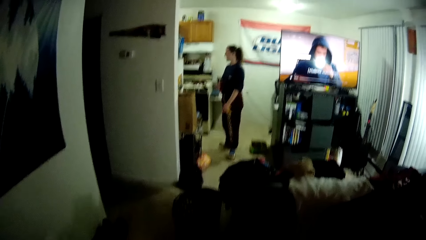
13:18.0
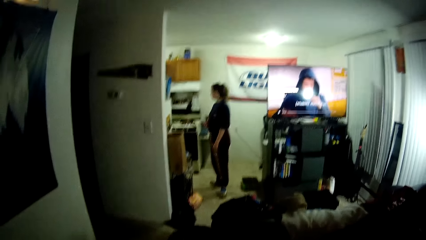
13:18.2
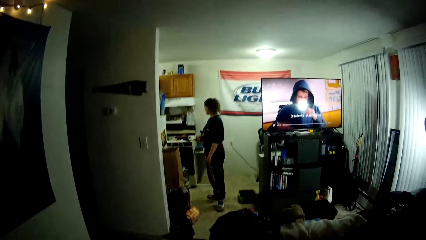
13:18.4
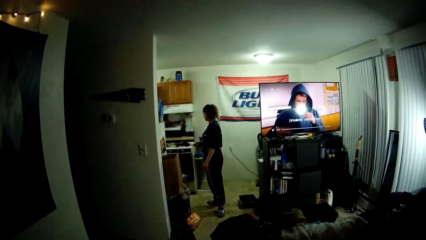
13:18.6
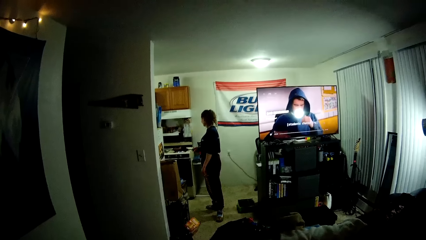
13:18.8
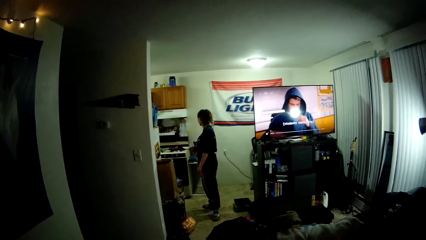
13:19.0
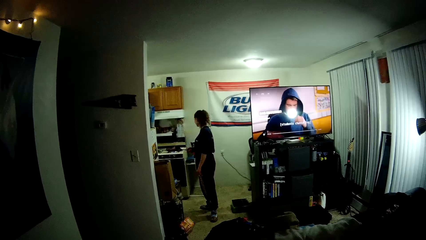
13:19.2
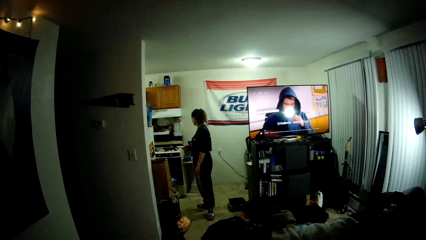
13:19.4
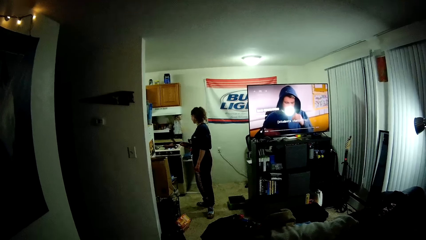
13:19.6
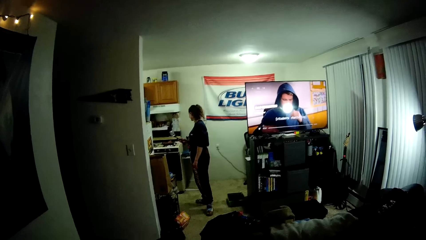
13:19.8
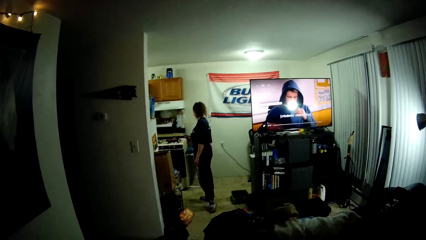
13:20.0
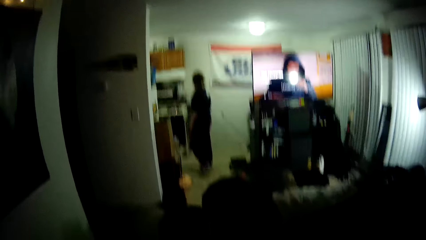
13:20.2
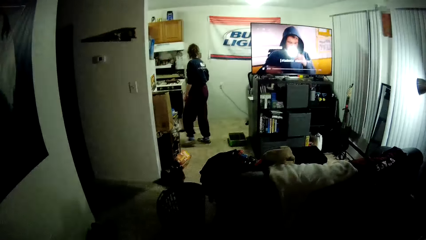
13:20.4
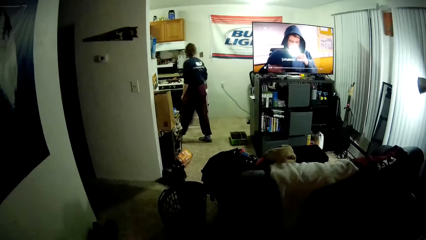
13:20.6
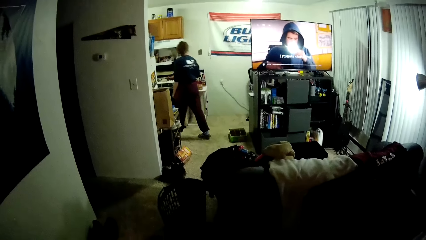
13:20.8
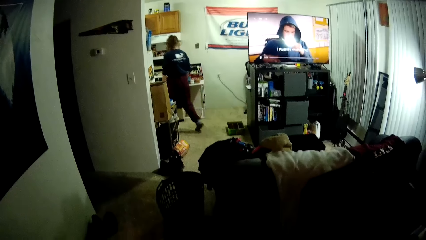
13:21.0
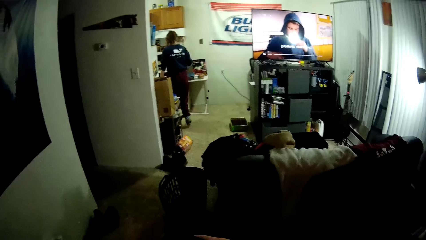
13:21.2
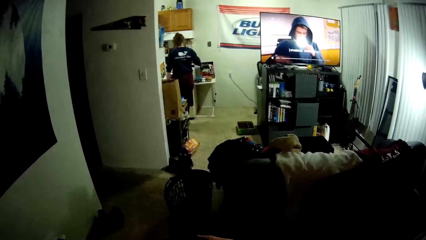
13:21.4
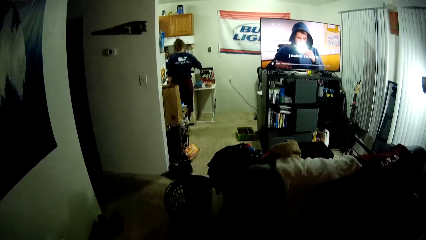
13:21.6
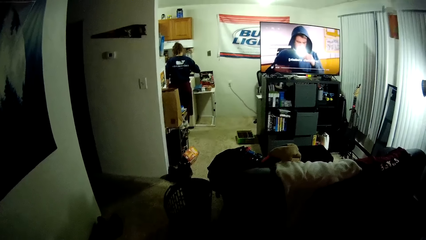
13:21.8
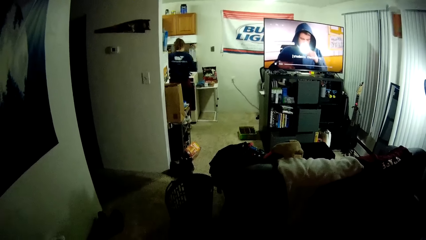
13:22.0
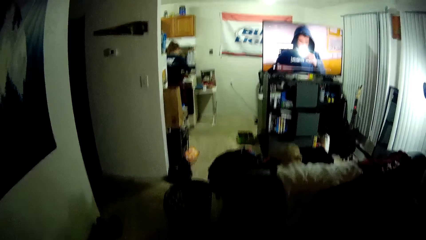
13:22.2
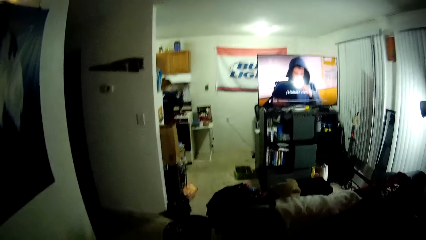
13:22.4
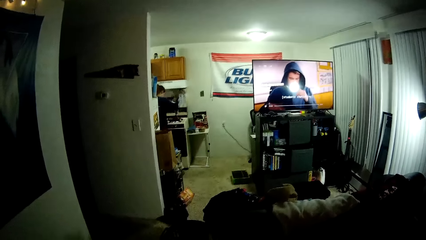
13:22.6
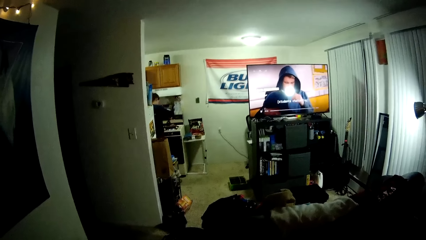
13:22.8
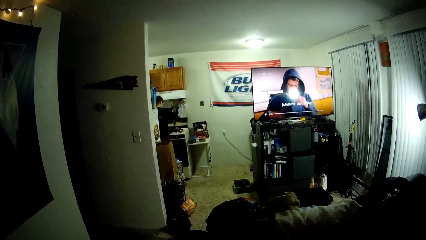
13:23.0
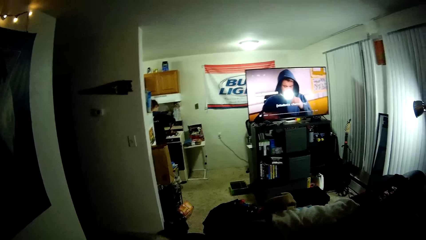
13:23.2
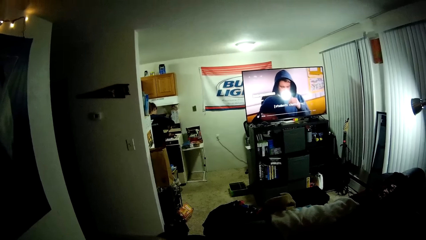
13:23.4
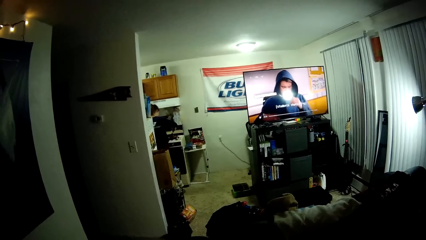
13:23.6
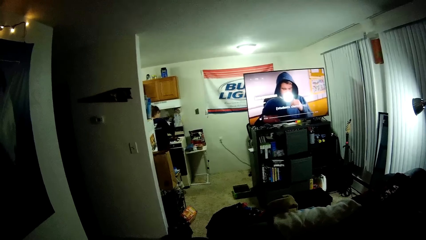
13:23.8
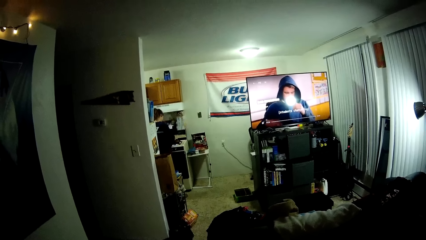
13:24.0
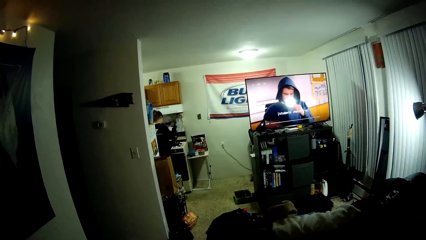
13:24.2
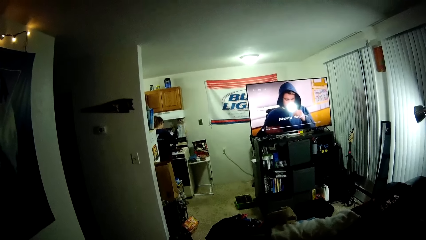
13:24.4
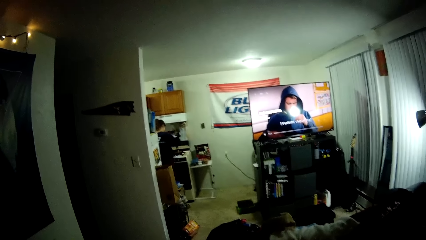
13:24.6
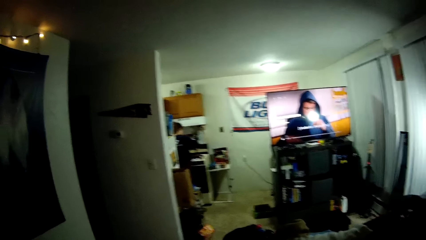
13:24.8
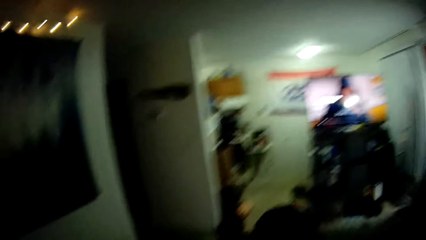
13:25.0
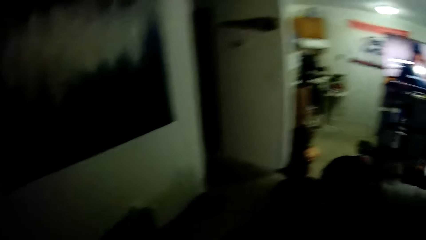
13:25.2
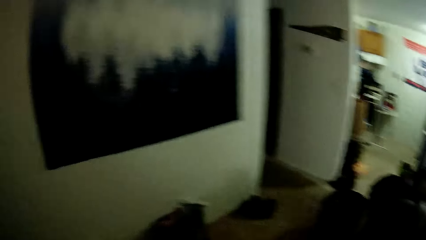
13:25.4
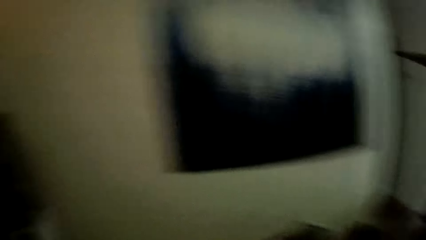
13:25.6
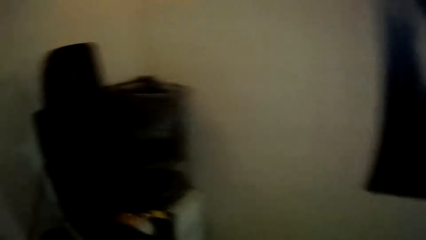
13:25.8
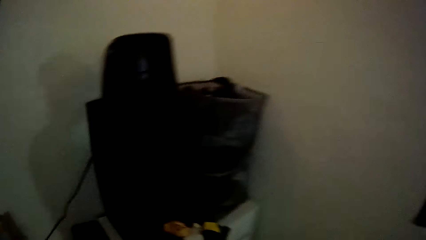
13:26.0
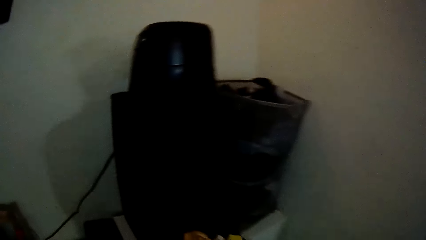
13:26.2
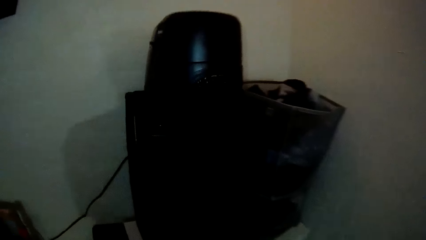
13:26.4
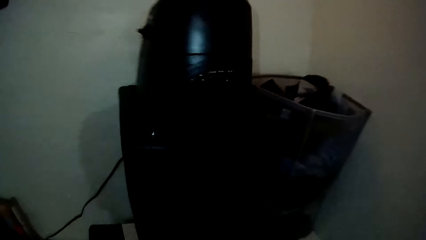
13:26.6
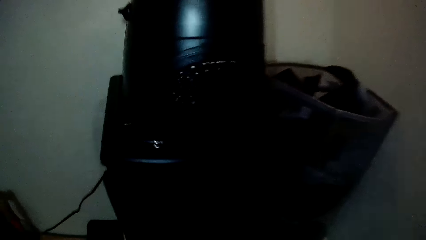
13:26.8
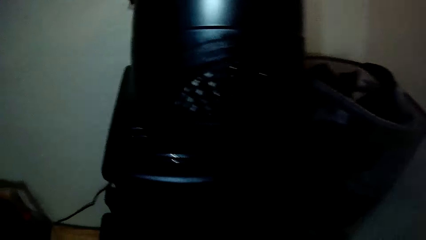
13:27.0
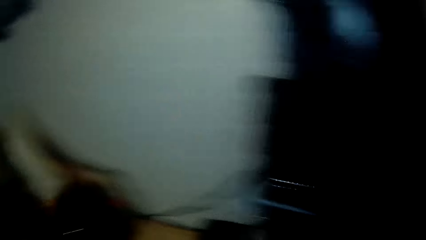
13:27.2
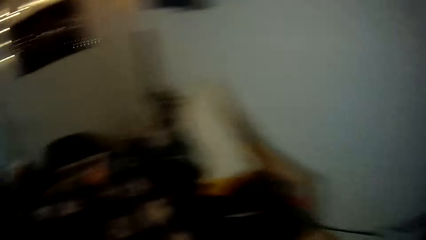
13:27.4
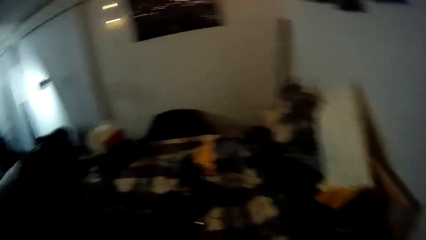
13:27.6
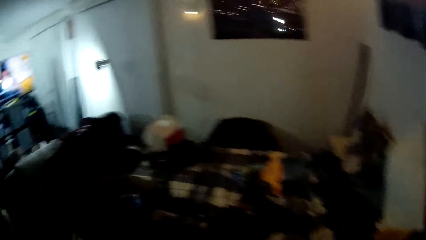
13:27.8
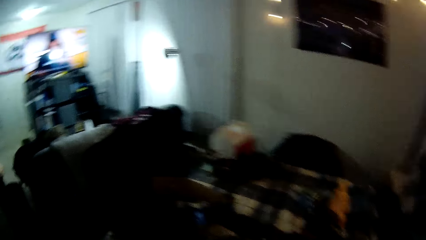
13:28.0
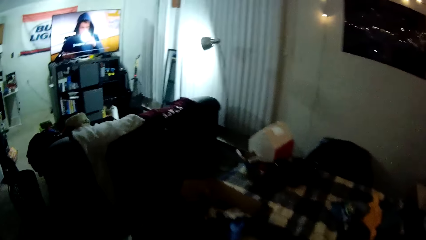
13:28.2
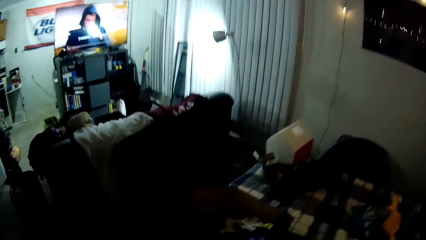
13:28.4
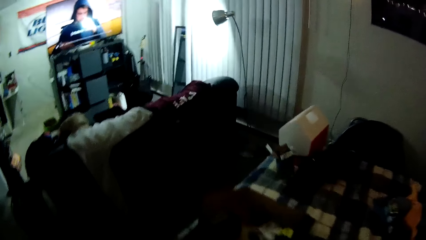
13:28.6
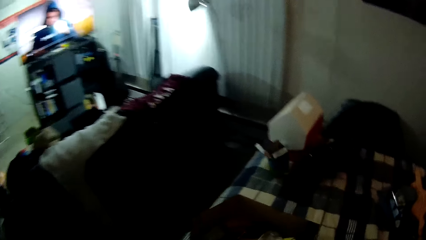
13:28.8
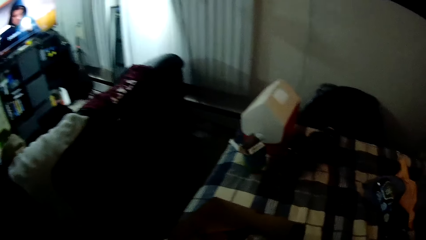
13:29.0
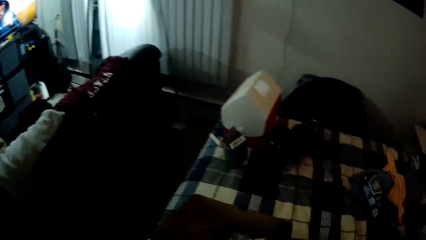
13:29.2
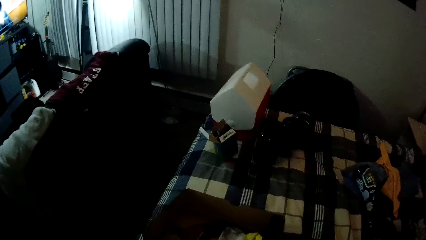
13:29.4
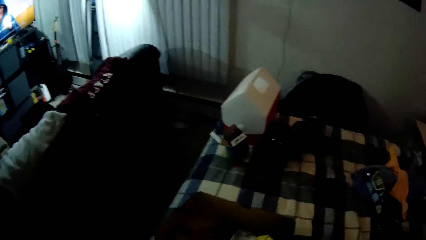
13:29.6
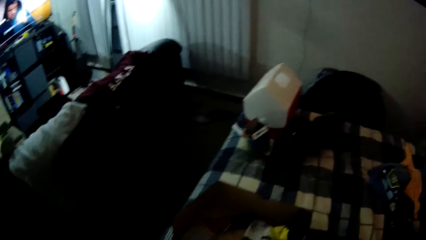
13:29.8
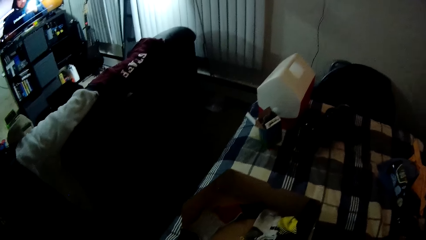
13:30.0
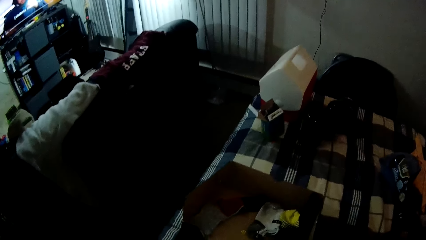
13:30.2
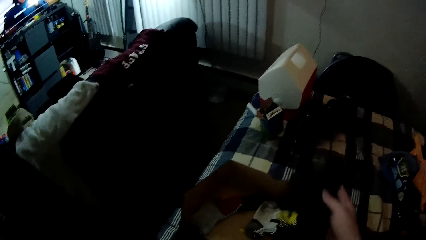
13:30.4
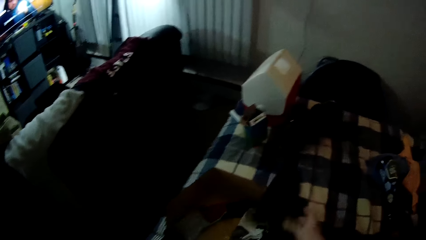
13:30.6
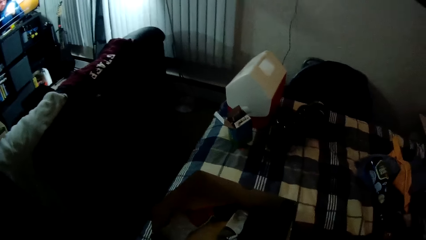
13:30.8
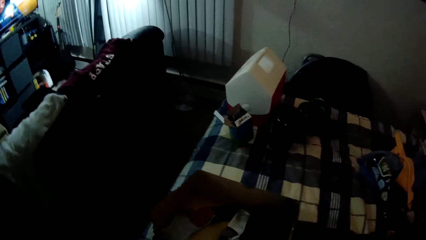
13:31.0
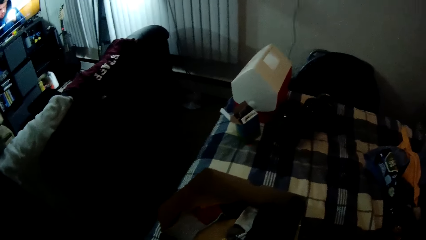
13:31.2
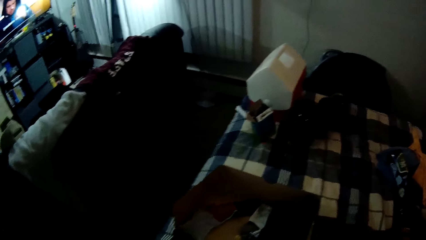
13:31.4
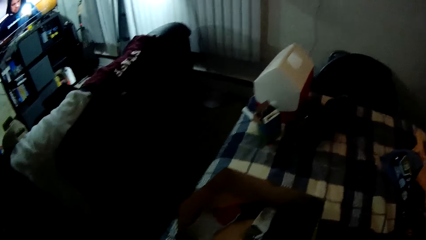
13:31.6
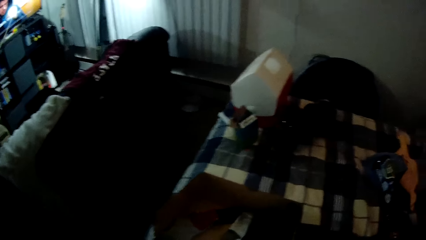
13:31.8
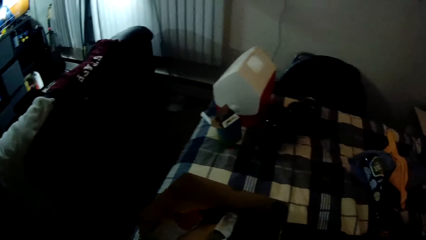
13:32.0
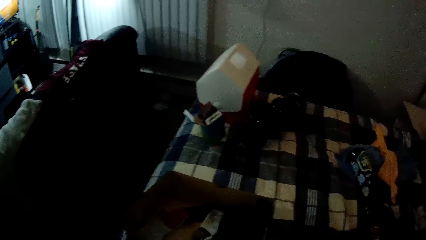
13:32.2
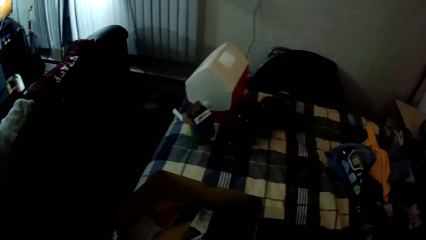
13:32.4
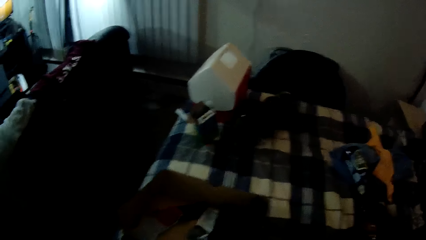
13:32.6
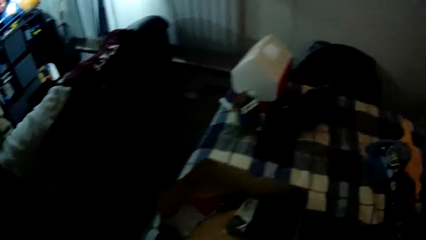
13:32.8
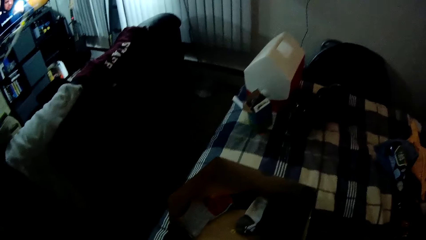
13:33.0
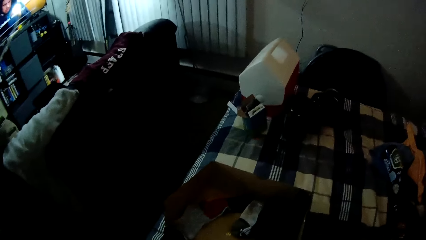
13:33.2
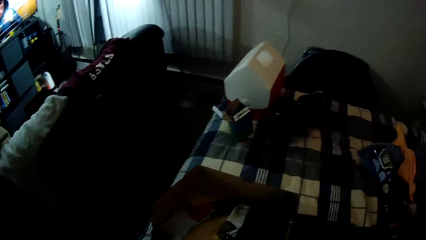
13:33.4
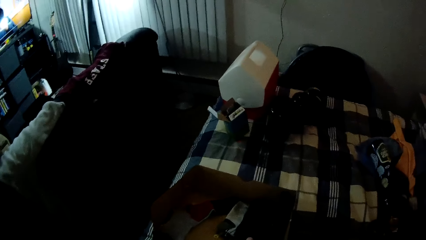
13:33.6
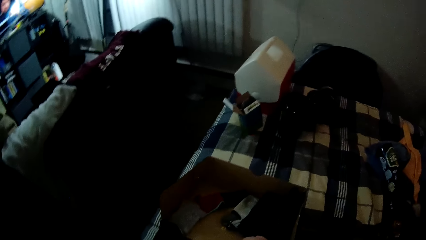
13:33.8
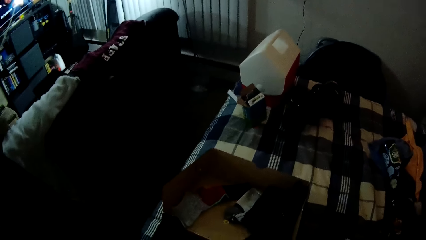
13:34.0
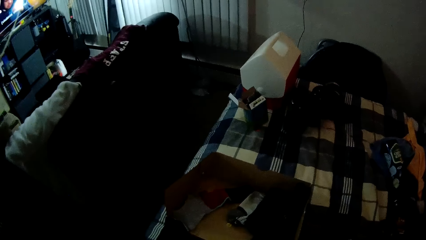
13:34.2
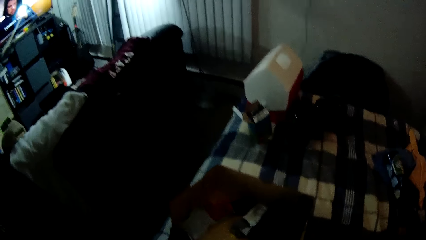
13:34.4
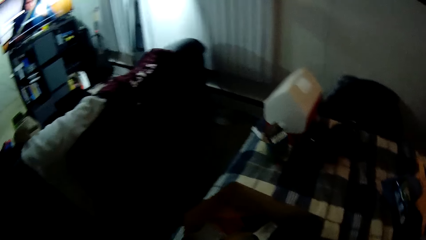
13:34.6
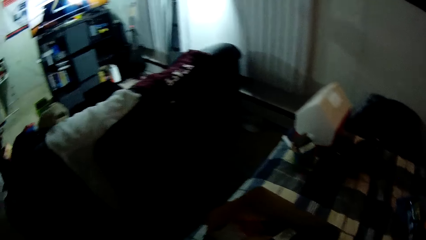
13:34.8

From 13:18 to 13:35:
A person walks to the kitchen. The camera wearer keeps the socks in the drawer. They turn to the bed. They put the socks in the box. They arrange the socks in the box. They pick up a paper from the bed.
